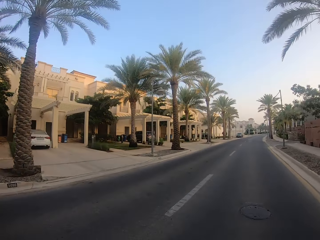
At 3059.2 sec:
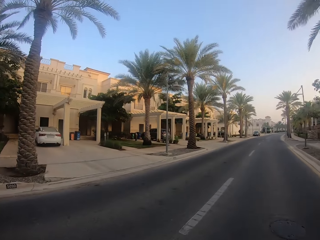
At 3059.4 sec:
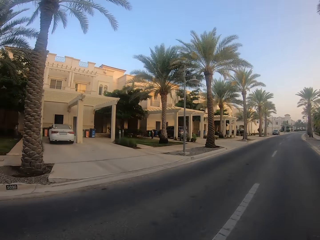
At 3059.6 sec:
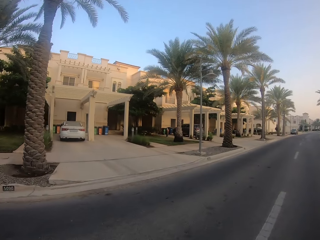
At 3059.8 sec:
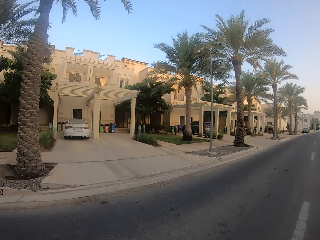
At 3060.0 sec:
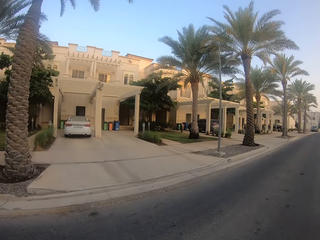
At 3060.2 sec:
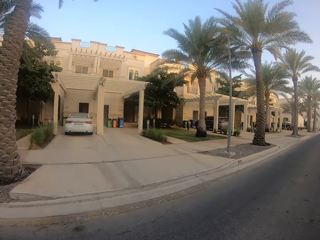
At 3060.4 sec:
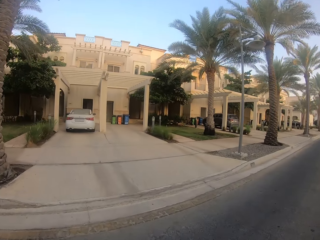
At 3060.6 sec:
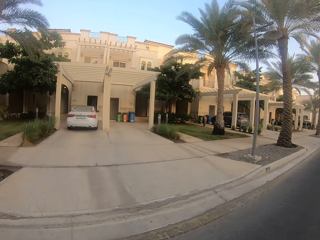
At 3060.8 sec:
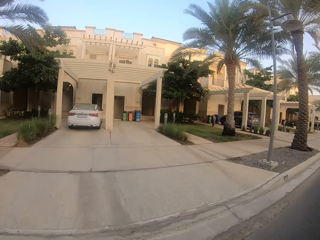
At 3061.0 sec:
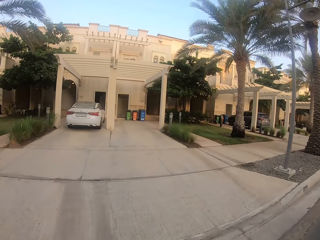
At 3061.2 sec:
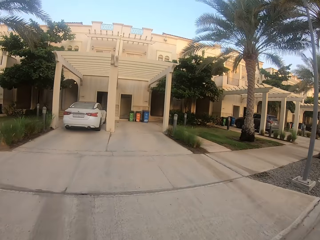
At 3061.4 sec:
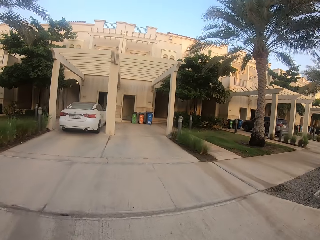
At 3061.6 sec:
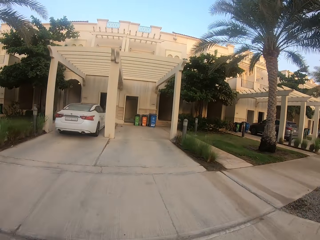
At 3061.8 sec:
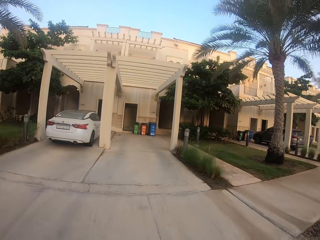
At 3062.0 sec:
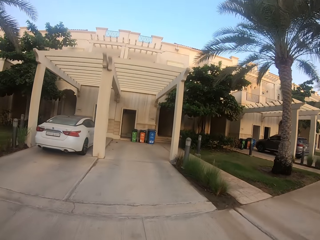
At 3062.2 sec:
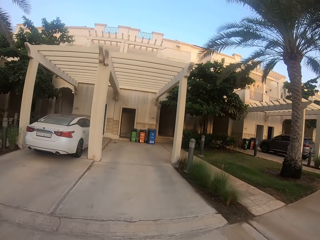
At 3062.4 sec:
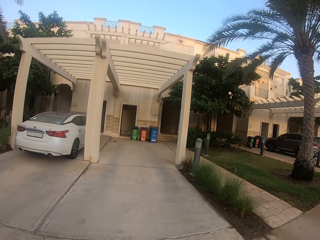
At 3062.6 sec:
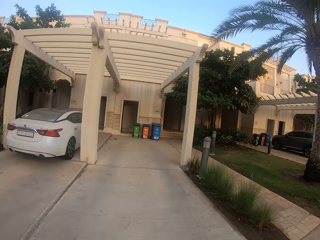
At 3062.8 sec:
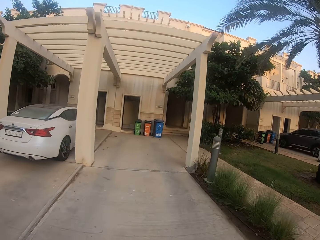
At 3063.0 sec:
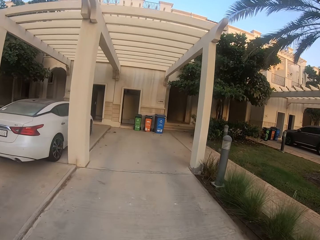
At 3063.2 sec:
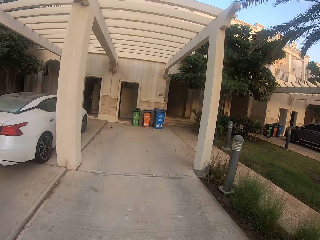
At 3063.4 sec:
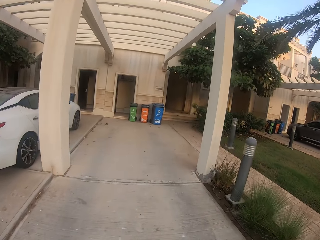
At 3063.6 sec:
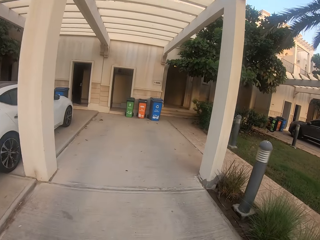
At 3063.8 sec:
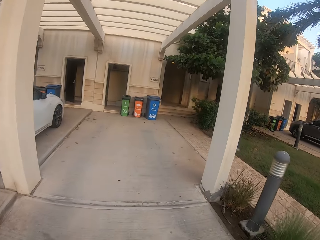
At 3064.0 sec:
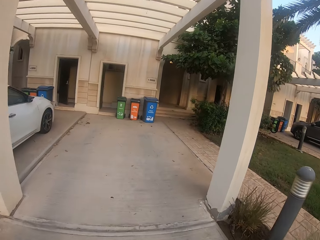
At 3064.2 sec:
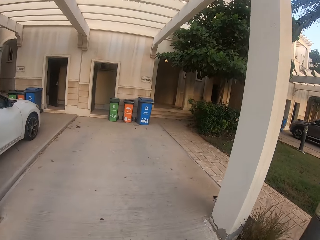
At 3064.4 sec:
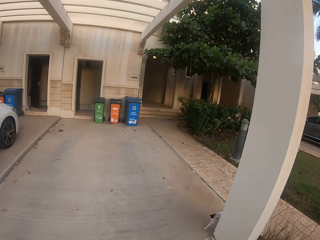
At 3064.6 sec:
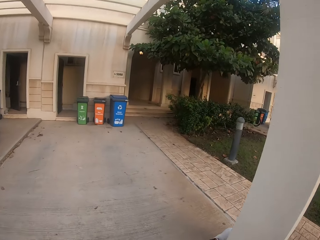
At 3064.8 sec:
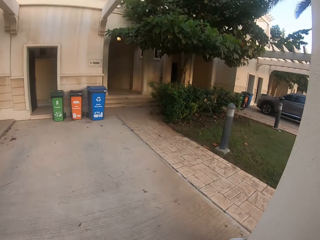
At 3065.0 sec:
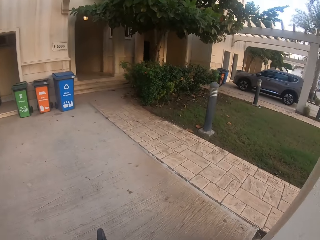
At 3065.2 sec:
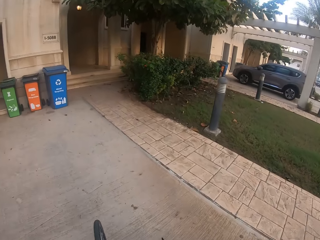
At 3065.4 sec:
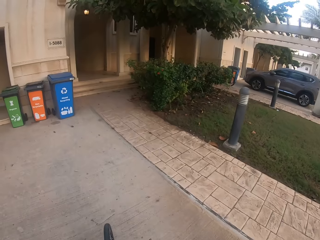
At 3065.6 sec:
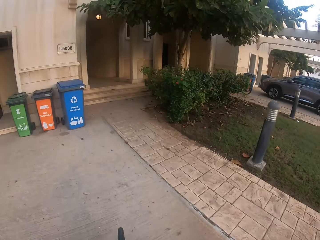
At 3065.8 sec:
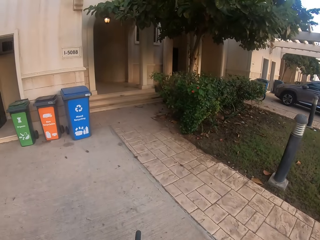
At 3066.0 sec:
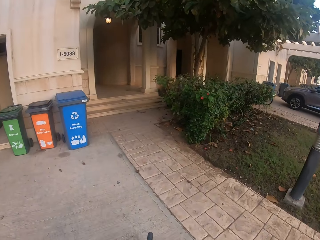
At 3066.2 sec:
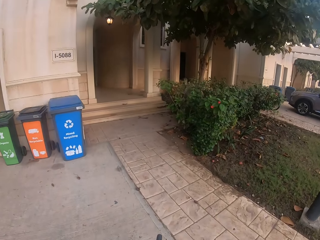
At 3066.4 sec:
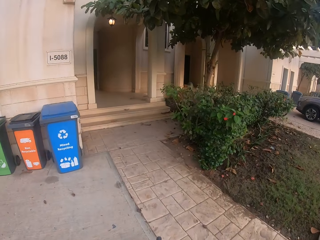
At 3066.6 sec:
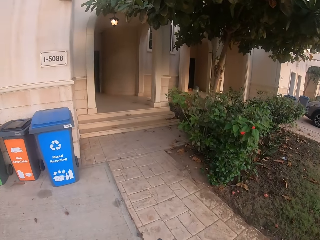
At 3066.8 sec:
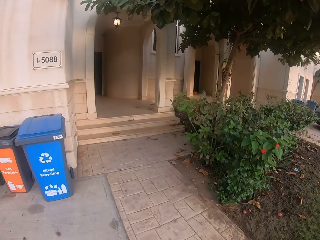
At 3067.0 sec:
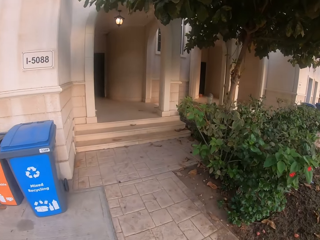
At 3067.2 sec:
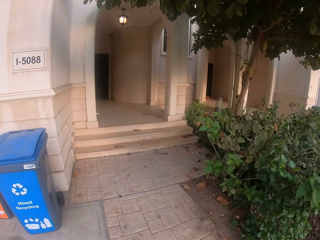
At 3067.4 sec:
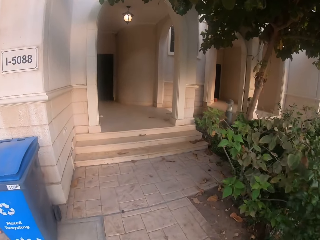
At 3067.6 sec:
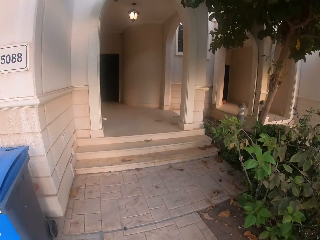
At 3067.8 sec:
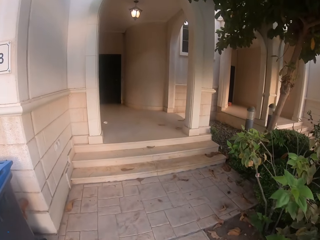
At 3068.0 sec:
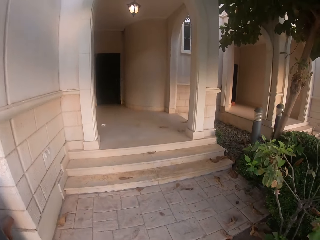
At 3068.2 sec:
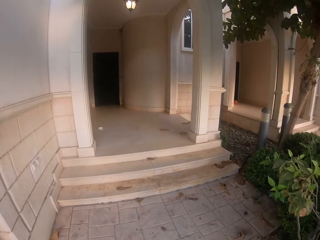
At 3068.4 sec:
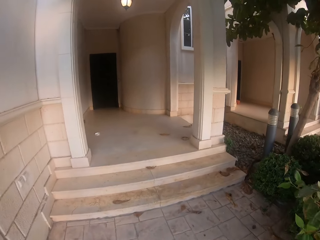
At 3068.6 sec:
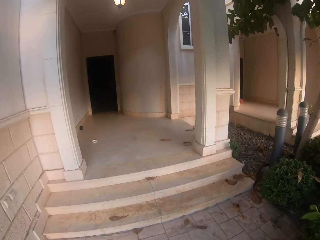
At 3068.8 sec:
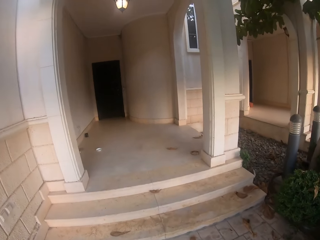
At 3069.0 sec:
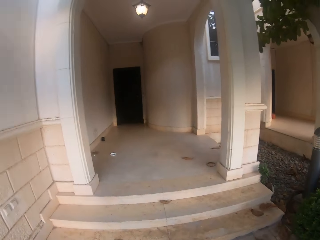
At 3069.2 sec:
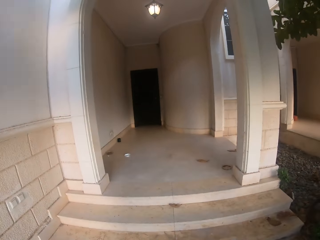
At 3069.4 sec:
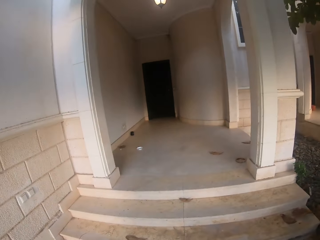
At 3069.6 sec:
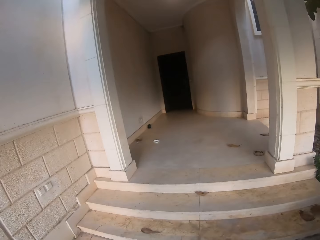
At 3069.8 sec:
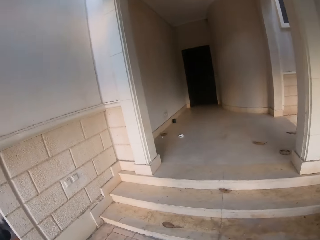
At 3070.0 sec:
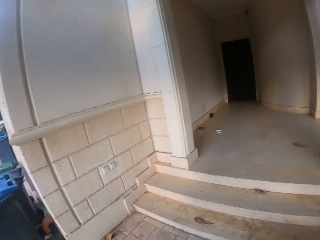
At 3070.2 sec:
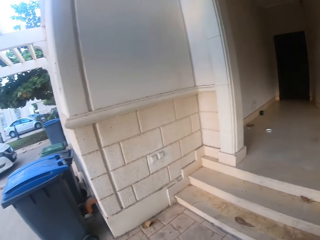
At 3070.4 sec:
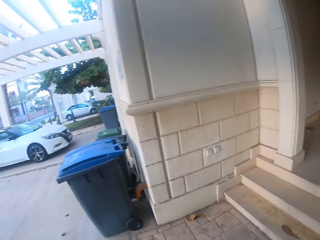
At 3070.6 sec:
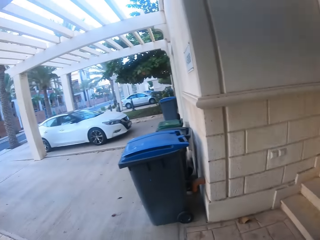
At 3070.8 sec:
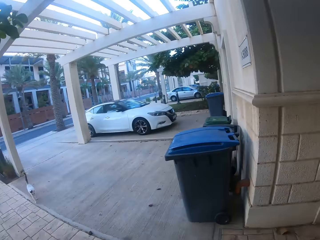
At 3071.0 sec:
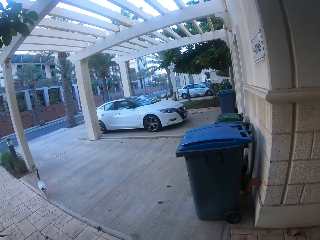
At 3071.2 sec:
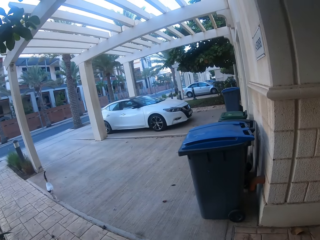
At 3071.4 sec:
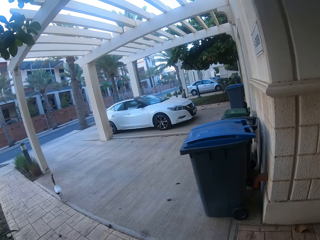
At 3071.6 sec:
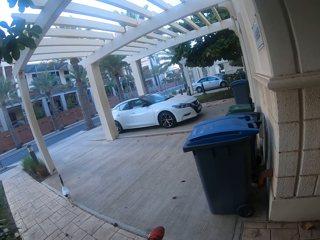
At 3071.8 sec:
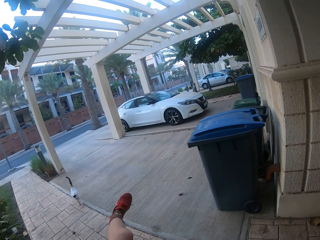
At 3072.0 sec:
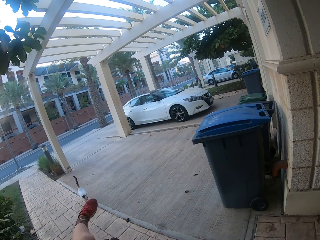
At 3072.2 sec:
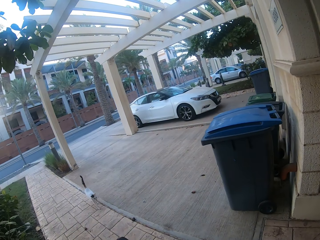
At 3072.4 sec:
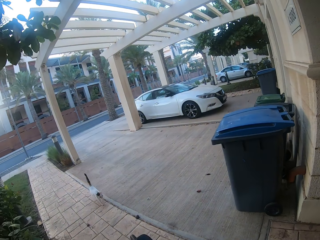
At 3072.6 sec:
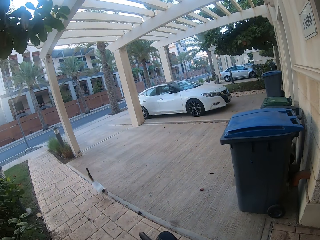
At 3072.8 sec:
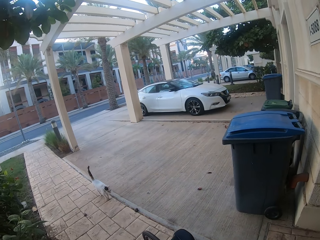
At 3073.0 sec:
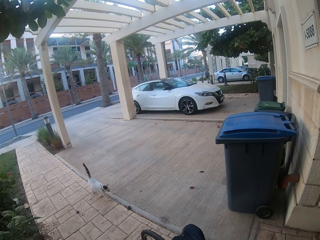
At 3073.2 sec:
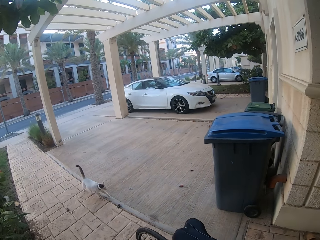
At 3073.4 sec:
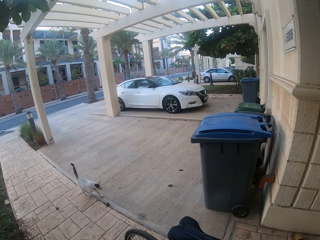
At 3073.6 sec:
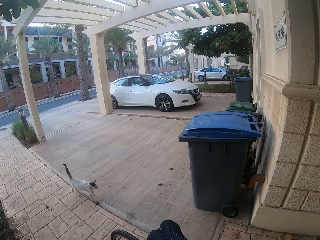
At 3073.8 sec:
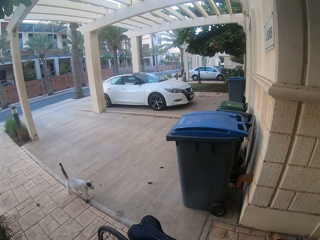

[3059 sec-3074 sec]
The camera wearer rides toward the house. They make a turn towards the house. They stop. They alight from the bicycle.

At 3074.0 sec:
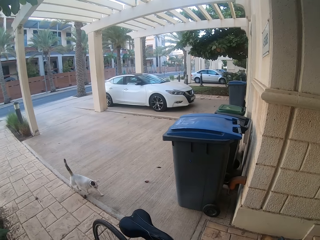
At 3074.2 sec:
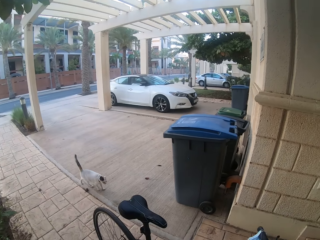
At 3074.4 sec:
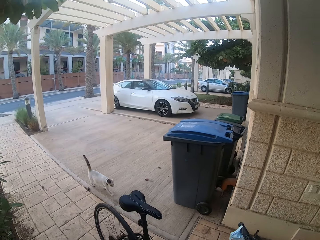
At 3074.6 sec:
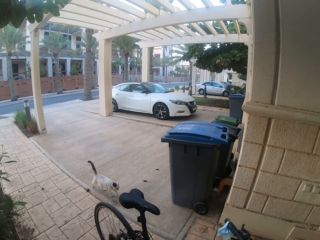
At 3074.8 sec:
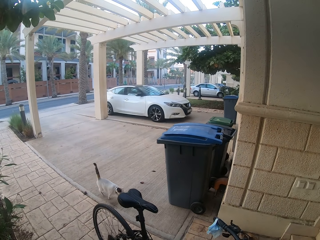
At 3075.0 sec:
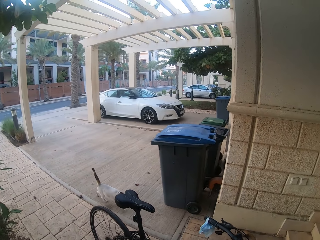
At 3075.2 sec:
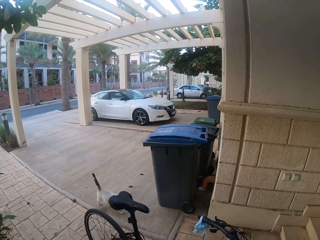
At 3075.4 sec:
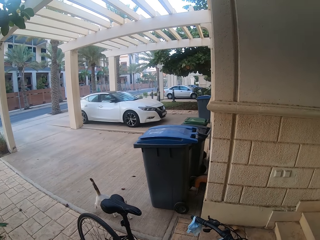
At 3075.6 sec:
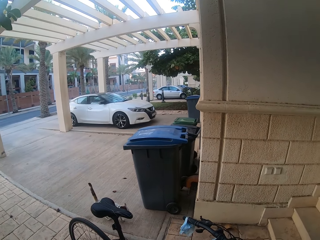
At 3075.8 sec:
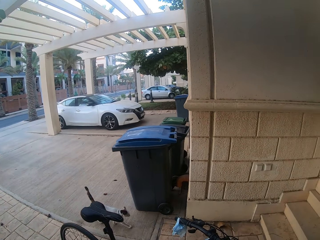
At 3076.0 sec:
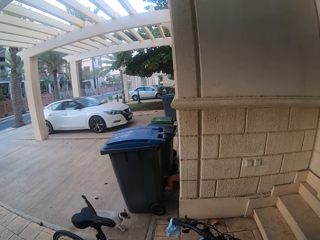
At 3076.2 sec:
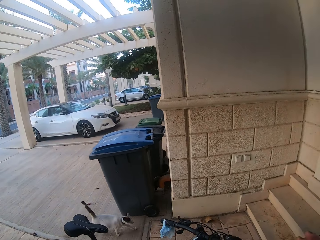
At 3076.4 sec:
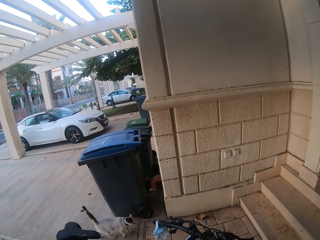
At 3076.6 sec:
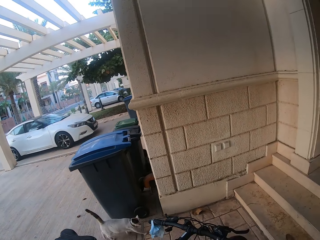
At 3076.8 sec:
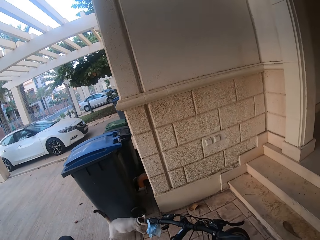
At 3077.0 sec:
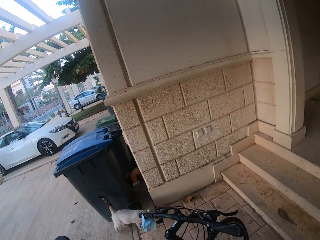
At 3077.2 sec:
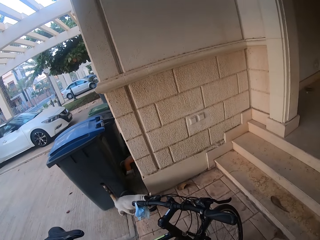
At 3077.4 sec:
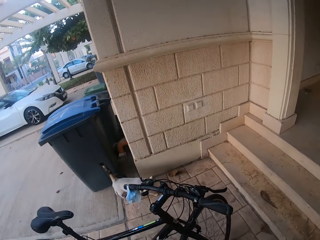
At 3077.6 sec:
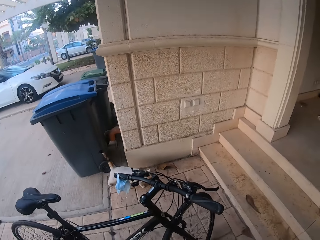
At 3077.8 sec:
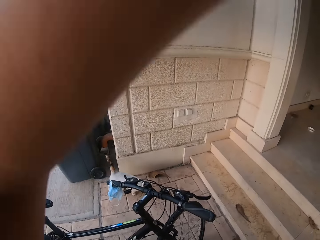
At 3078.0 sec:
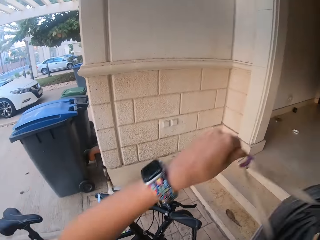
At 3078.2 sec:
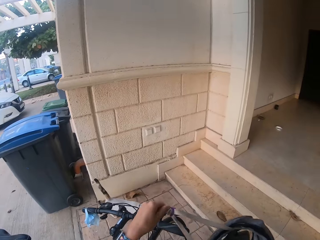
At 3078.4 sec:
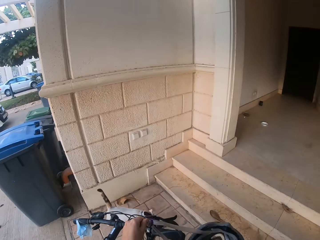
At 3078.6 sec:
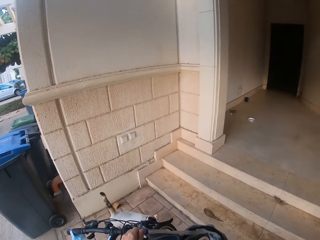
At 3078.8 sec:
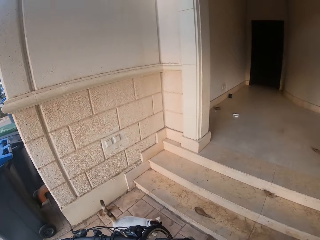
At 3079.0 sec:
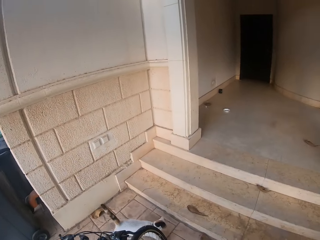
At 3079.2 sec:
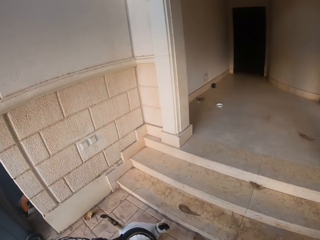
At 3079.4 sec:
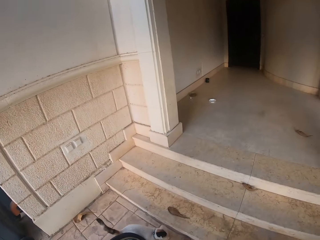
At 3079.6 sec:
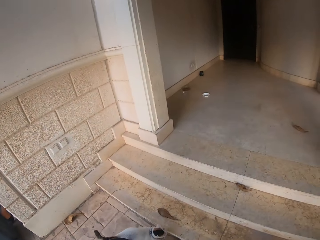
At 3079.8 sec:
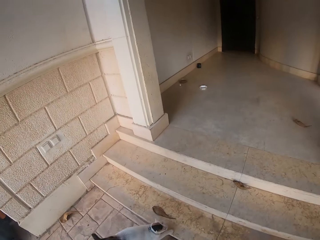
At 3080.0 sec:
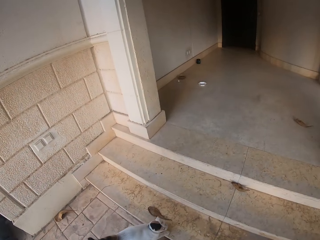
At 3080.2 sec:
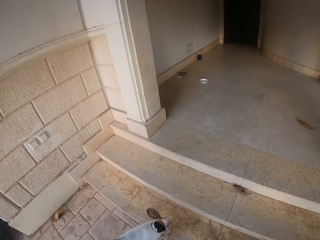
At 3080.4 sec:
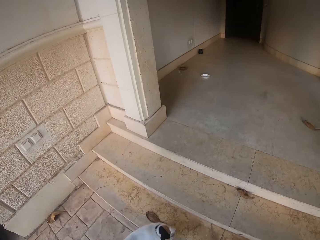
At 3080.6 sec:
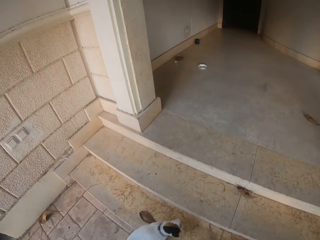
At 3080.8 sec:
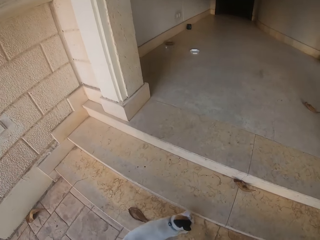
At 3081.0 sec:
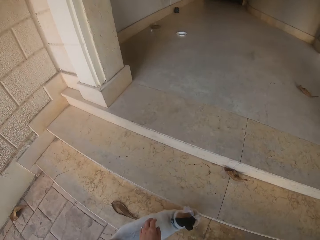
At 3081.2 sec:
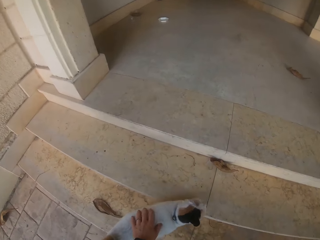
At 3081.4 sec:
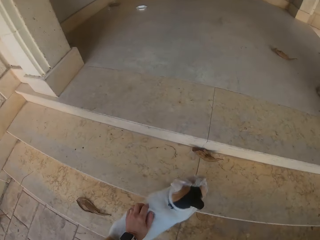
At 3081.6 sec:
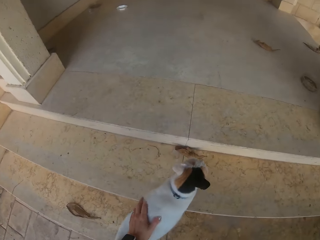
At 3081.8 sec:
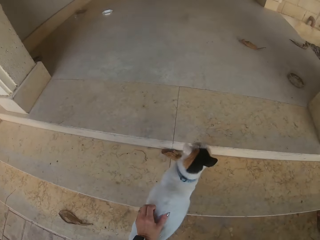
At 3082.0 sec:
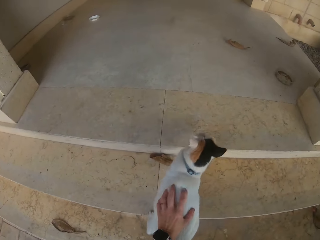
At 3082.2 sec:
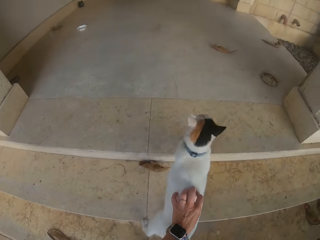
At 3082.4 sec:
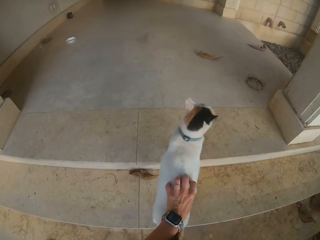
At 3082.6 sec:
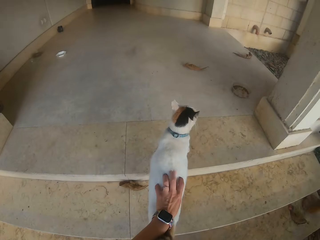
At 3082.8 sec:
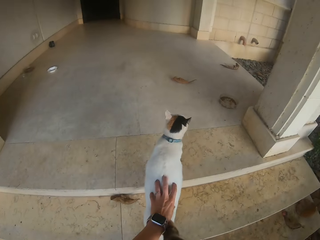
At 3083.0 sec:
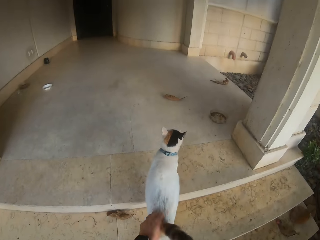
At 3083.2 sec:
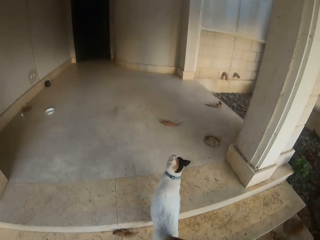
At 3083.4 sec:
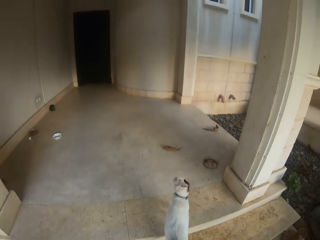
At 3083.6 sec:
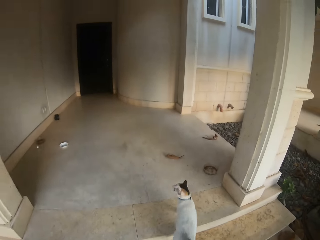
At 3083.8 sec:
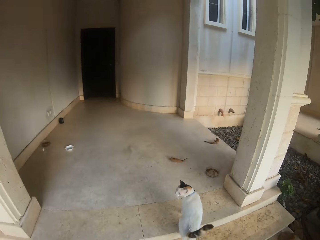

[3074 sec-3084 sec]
The camera wearer removes the helmet. He takes off his goggles. He touches the cat.
